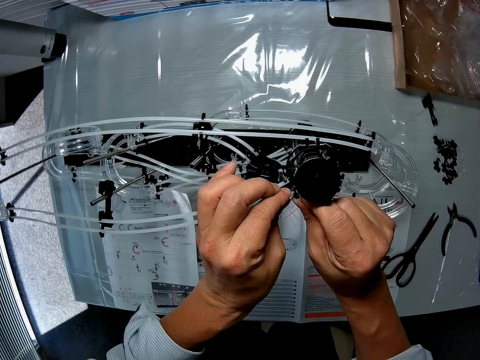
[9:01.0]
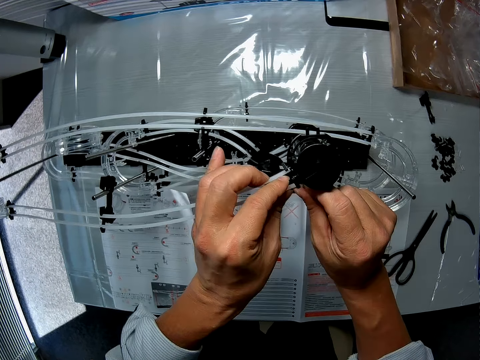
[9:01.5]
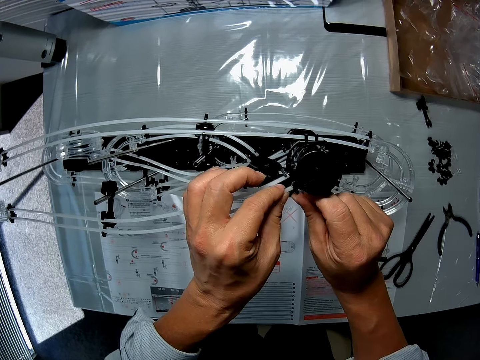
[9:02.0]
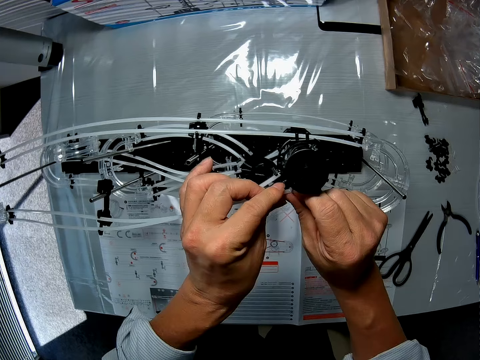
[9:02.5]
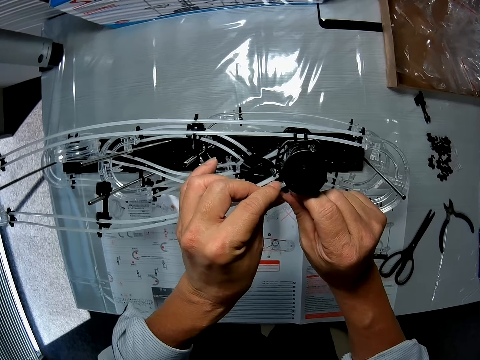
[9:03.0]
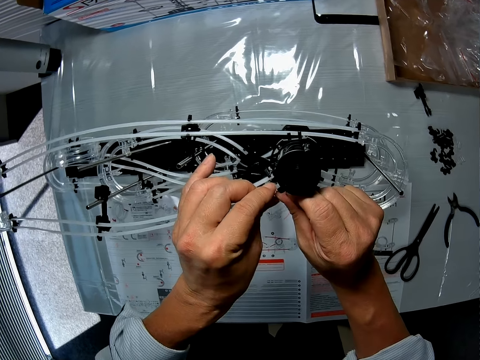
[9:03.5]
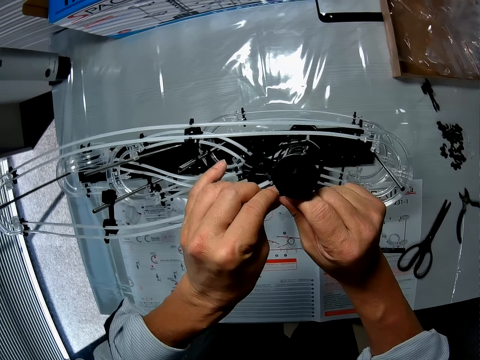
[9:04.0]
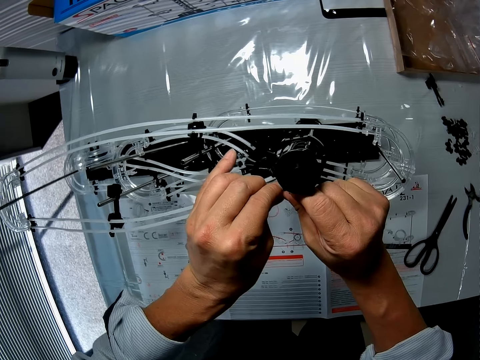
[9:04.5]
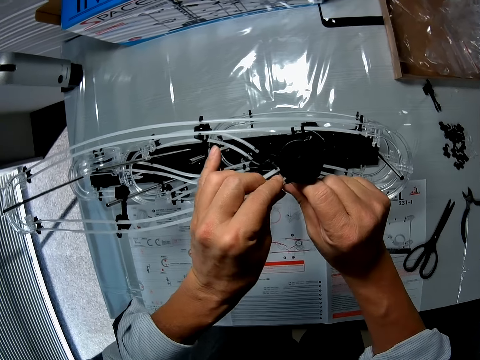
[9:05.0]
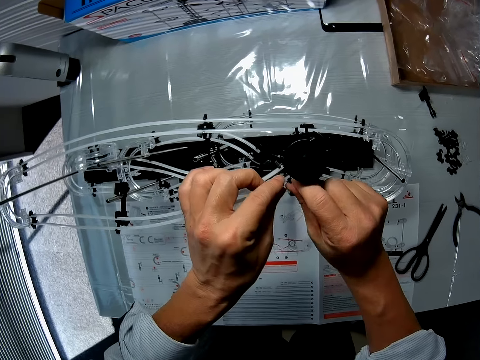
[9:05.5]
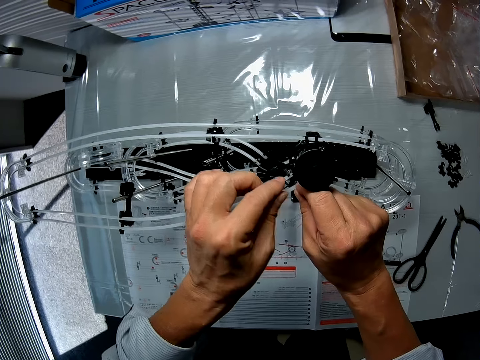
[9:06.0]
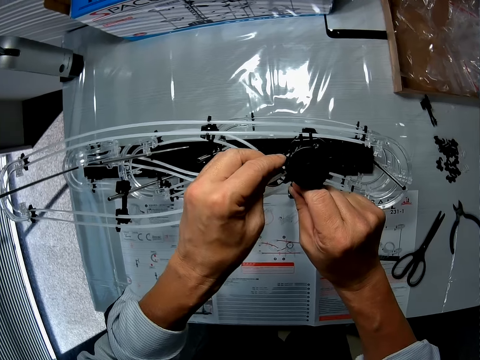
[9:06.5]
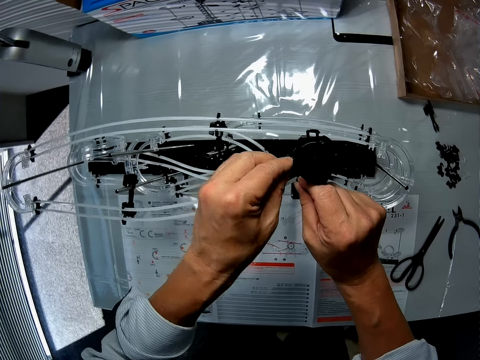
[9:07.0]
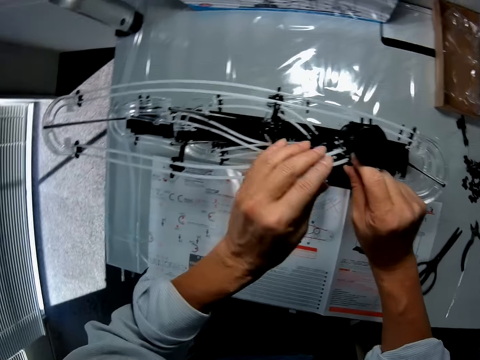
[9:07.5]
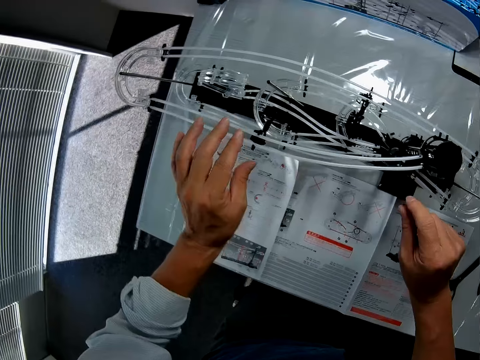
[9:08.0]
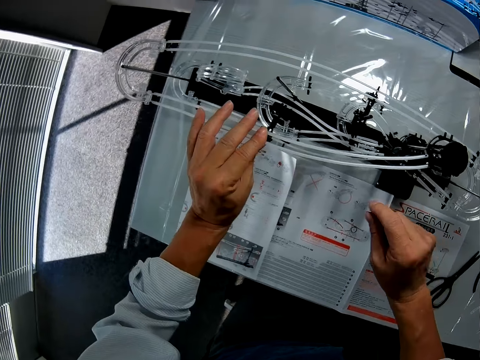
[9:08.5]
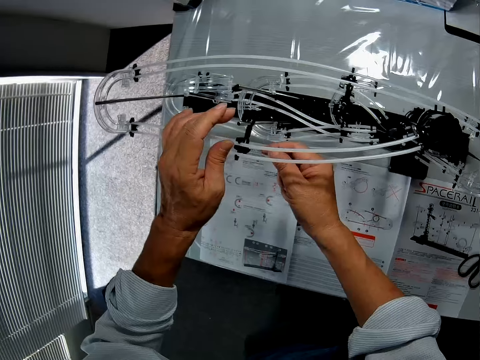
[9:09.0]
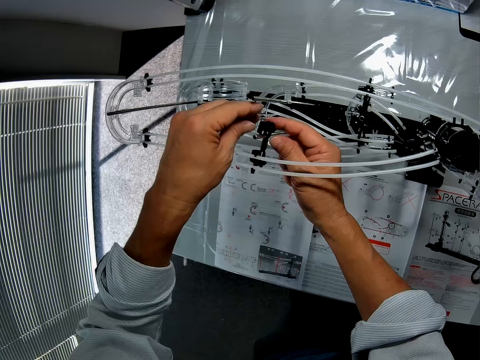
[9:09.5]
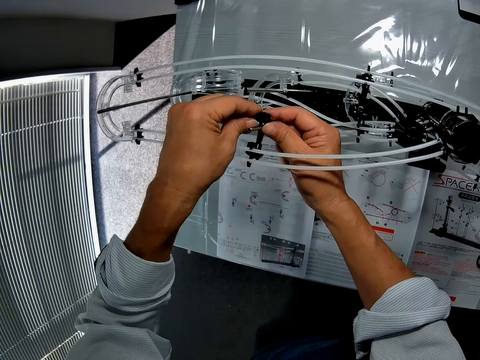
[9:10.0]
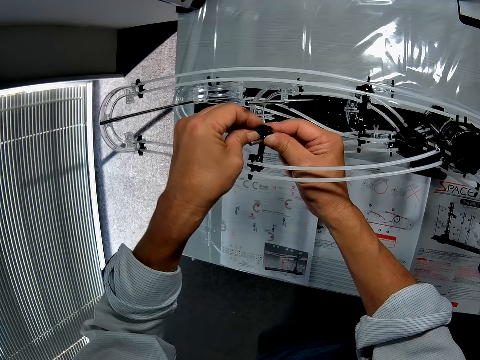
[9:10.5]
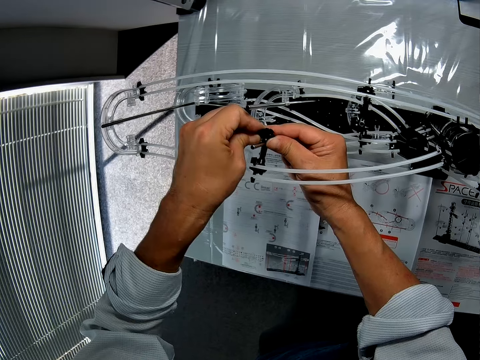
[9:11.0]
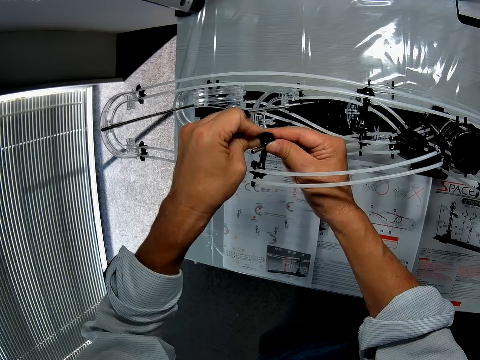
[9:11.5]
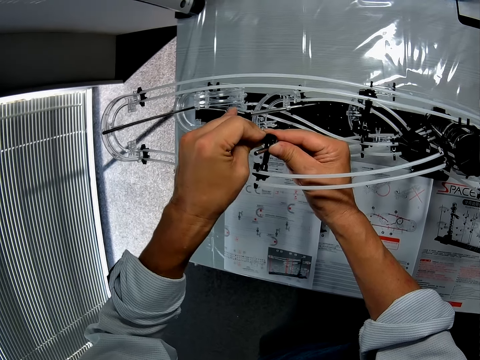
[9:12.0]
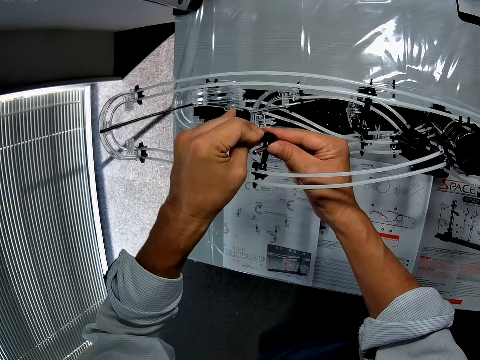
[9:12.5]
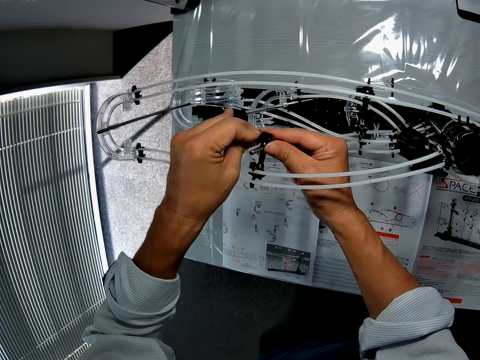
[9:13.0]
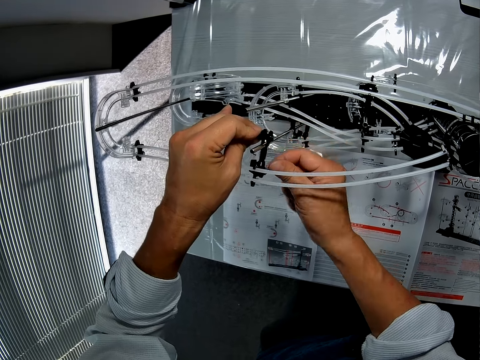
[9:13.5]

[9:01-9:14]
The camera wearer fixes the marble roller. They tighten the arm holder.

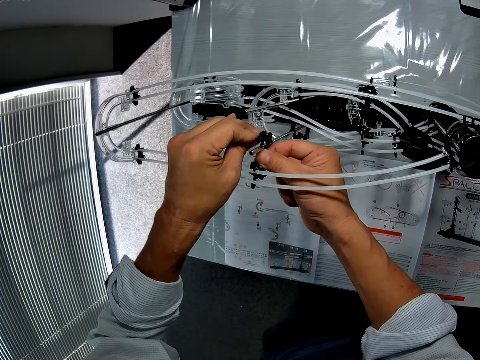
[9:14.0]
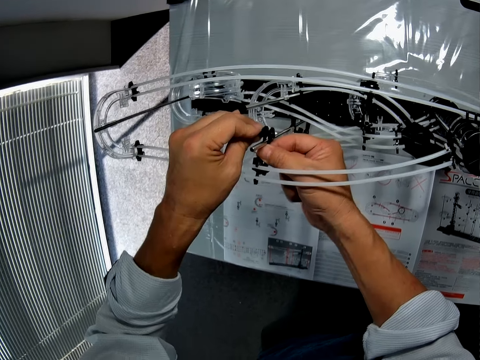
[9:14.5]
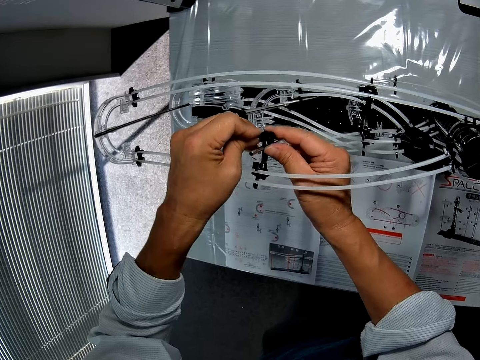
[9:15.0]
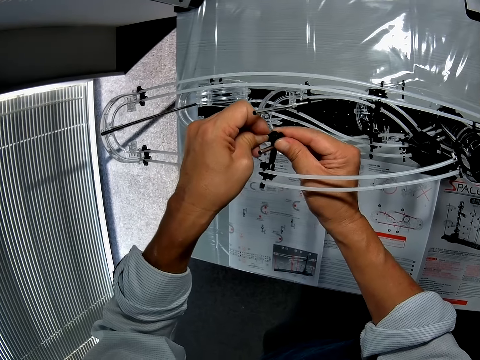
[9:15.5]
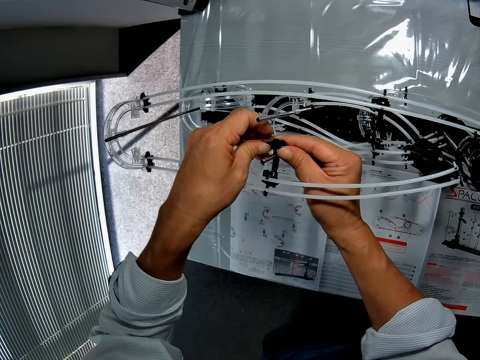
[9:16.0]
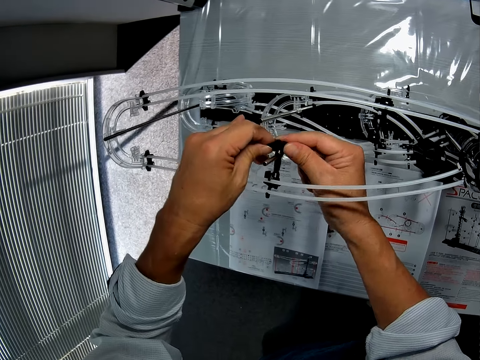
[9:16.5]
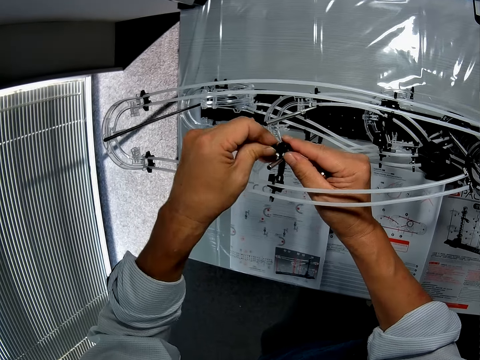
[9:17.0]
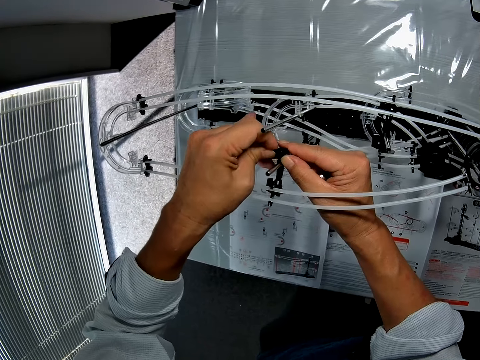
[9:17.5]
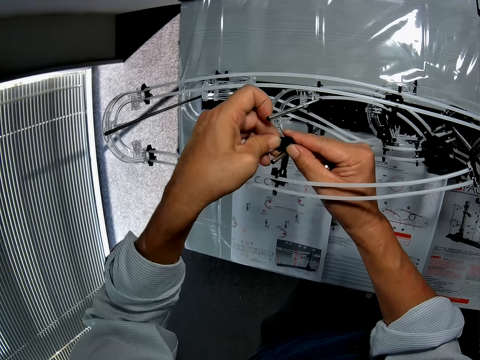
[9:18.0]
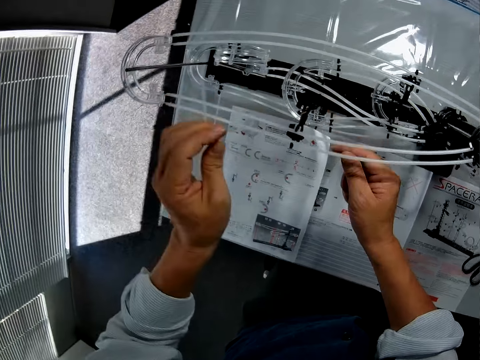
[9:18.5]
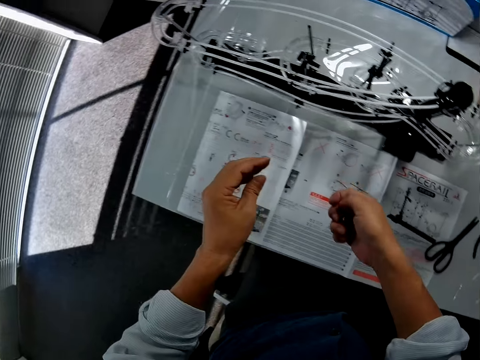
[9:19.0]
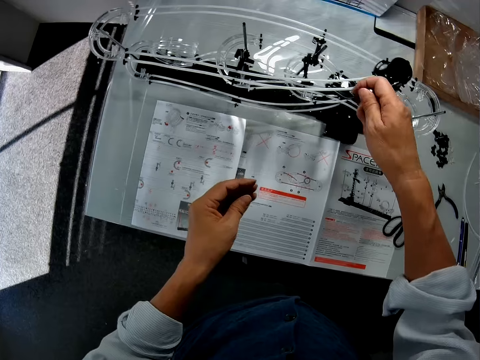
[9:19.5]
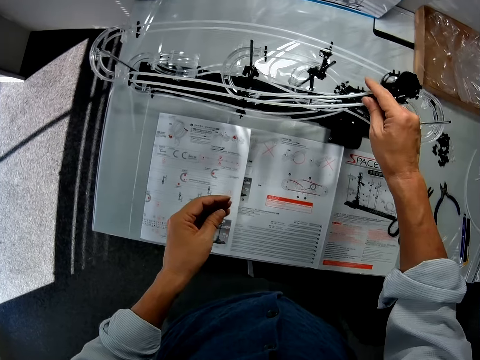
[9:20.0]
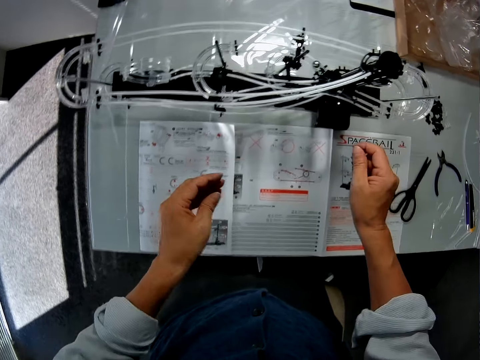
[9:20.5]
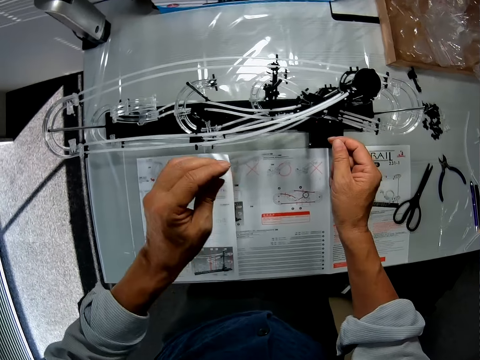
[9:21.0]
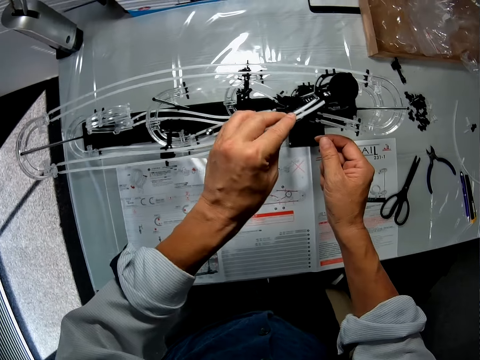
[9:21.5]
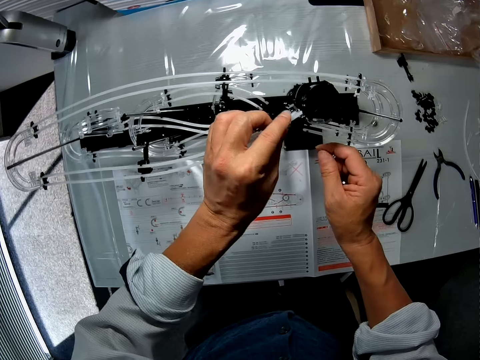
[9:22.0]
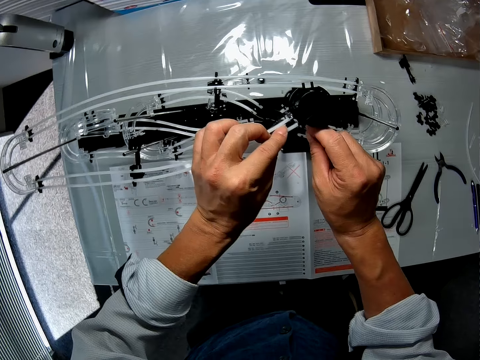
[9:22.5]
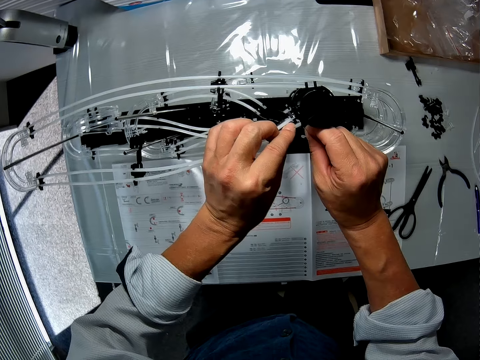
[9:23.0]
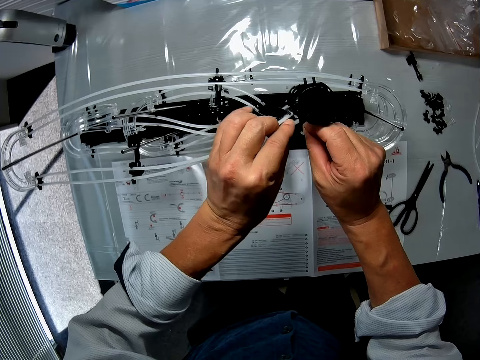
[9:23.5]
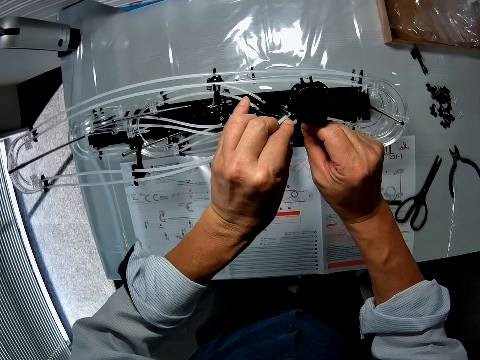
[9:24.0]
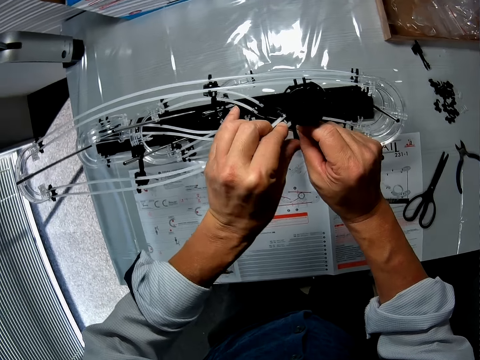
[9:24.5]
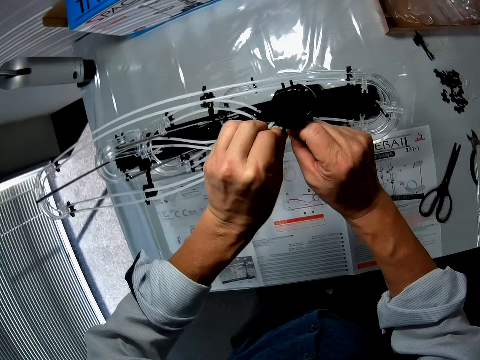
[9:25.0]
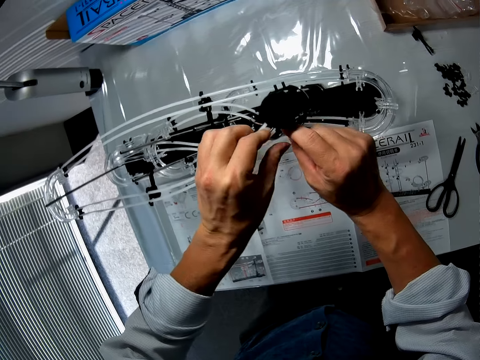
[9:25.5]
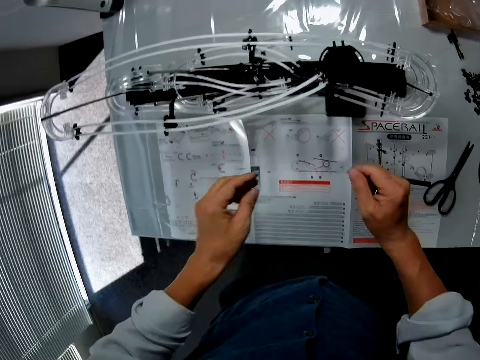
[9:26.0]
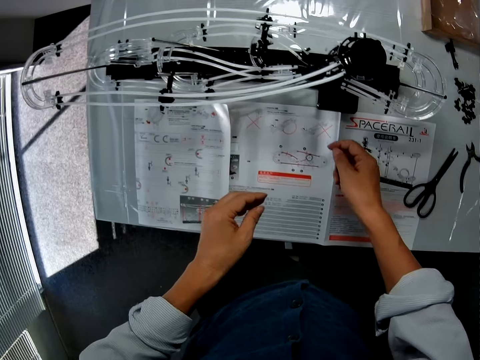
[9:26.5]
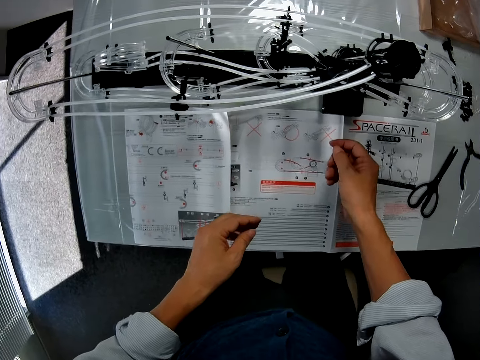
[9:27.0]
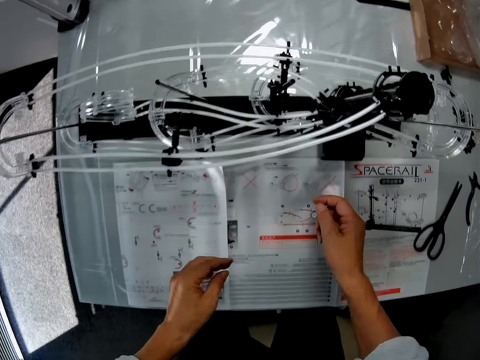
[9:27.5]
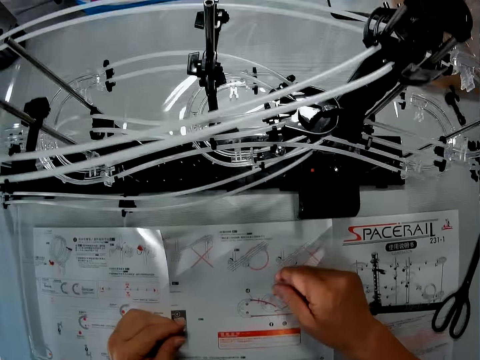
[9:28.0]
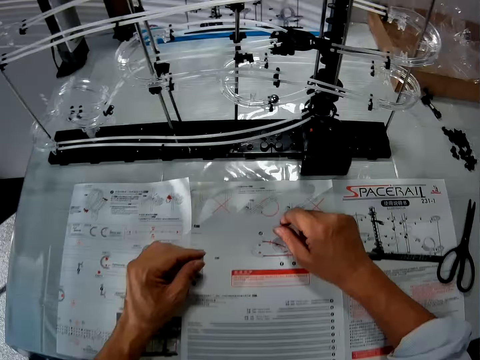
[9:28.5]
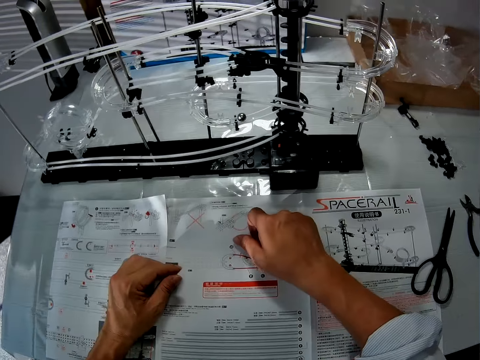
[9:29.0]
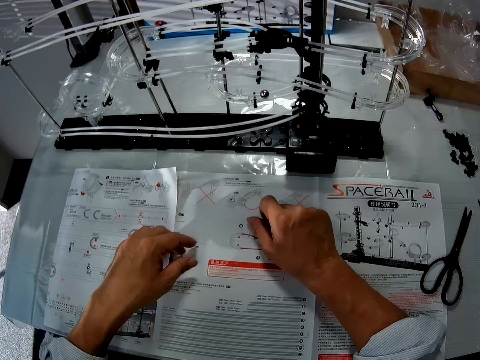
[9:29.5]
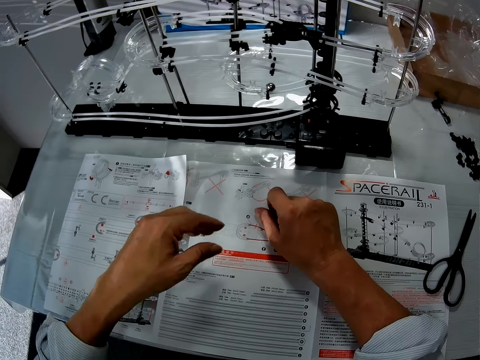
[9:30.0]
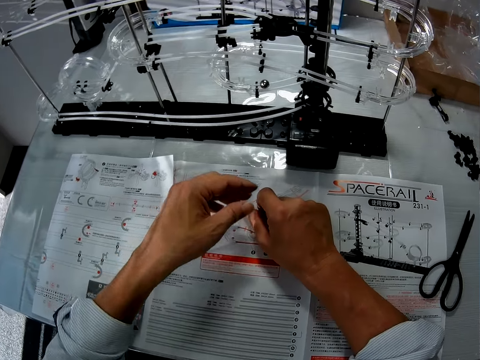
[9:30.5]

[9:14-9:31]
The camera wearer squeezes the part of the space rail. They move the hand. They disconnect the part of the space rail. They place a ball at the top of the roller coaster toy. They move the hand. They connect the space rail part. They make adjustments to the roller coaster toy. They move the hand. They put the hand on the paper and lift the hand.
